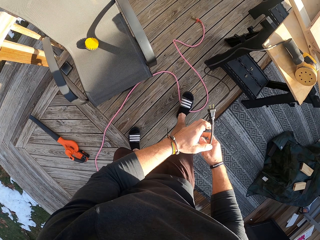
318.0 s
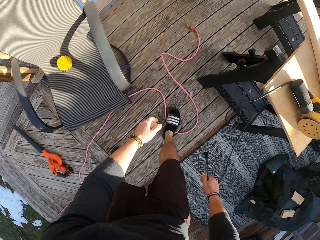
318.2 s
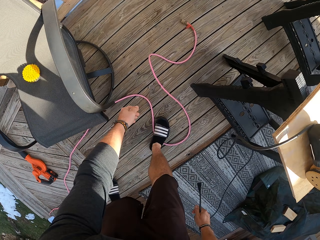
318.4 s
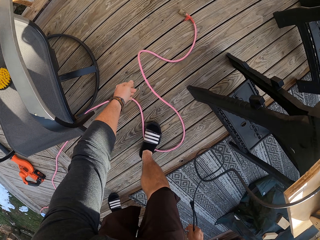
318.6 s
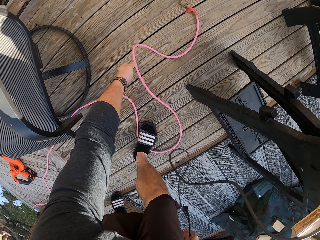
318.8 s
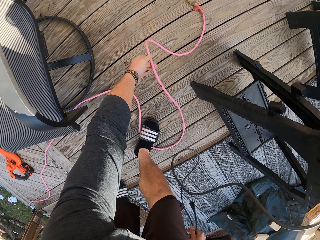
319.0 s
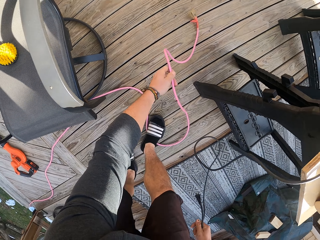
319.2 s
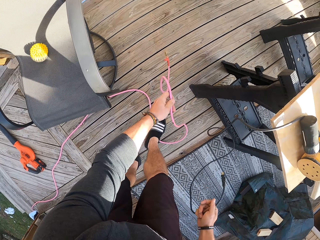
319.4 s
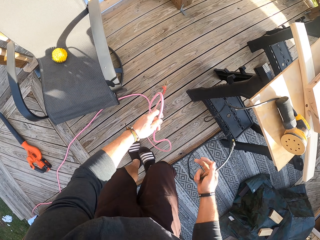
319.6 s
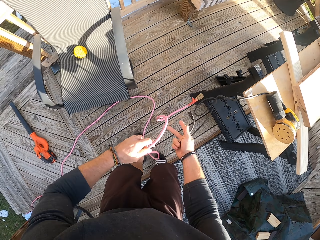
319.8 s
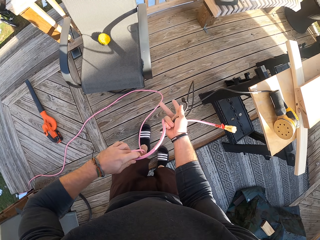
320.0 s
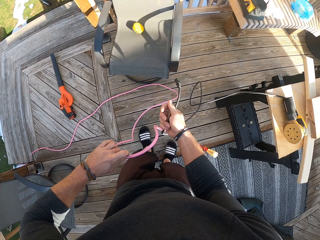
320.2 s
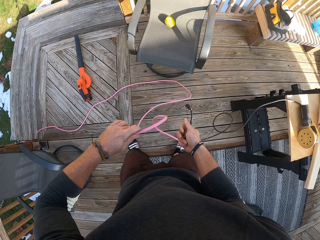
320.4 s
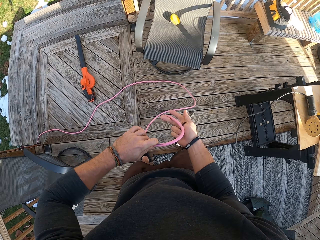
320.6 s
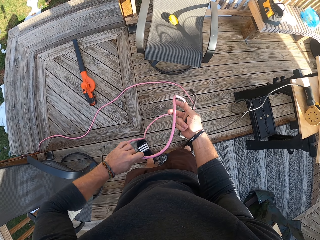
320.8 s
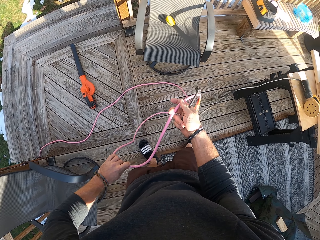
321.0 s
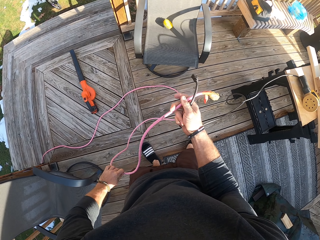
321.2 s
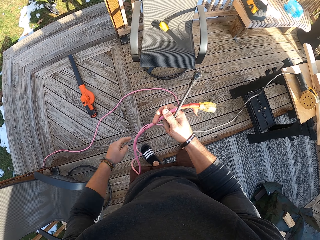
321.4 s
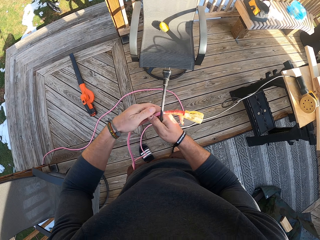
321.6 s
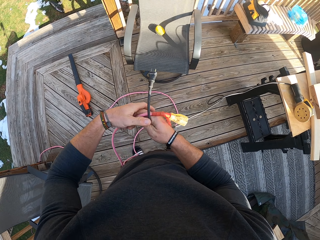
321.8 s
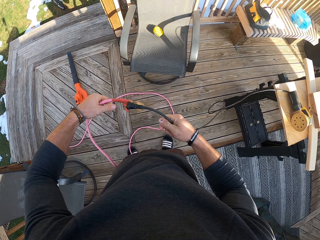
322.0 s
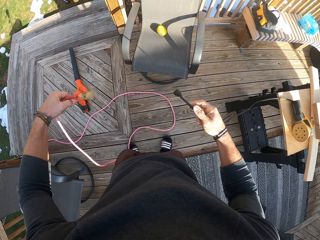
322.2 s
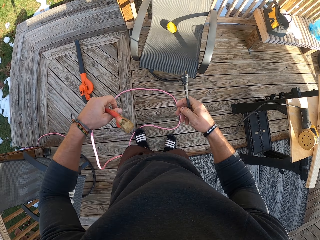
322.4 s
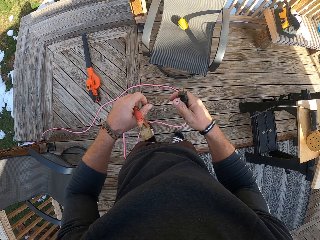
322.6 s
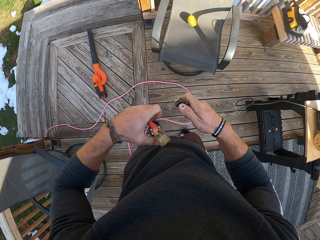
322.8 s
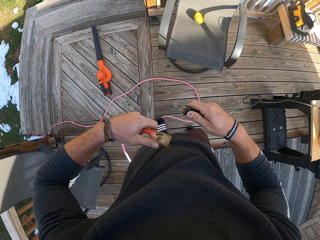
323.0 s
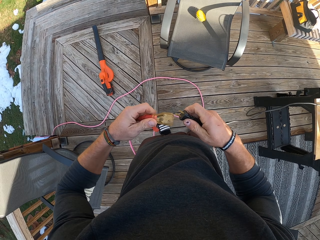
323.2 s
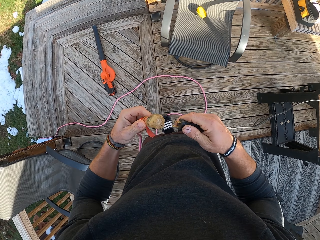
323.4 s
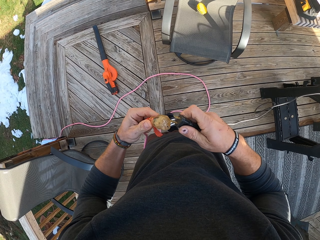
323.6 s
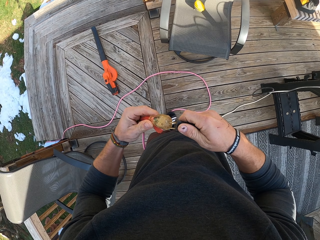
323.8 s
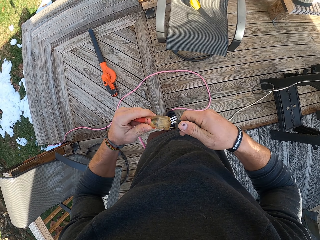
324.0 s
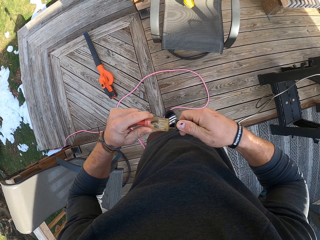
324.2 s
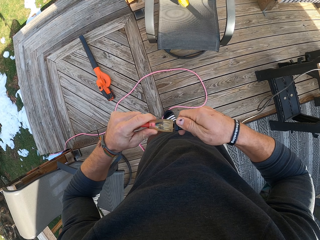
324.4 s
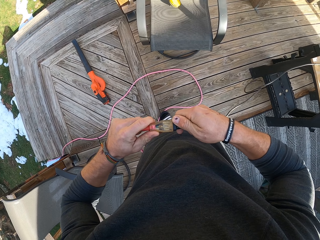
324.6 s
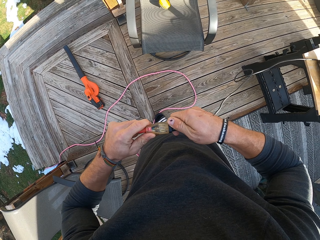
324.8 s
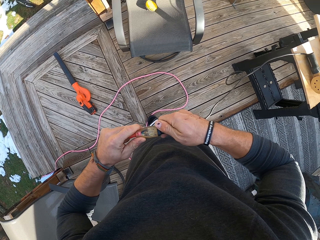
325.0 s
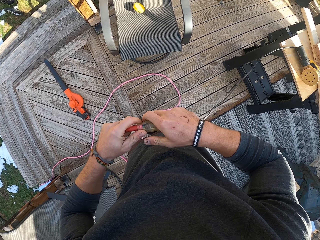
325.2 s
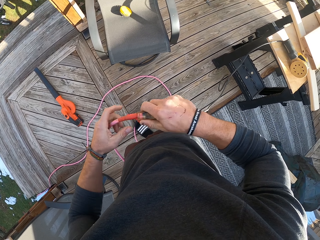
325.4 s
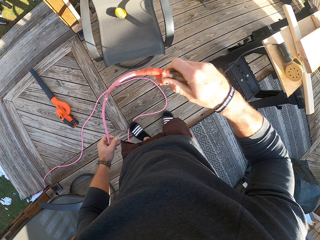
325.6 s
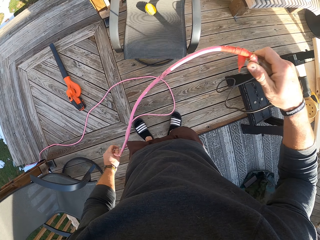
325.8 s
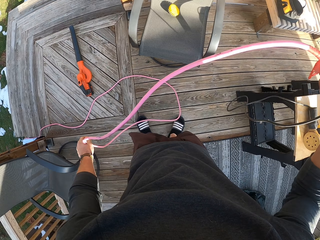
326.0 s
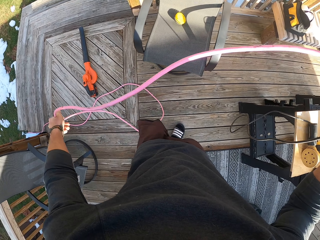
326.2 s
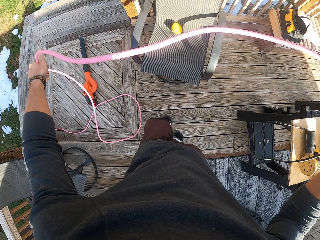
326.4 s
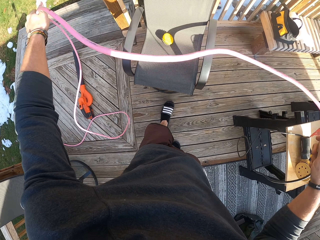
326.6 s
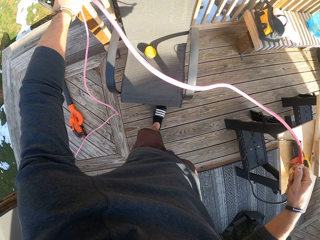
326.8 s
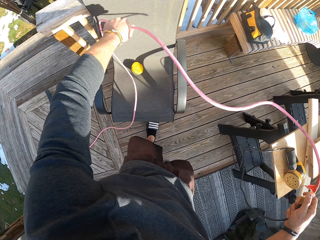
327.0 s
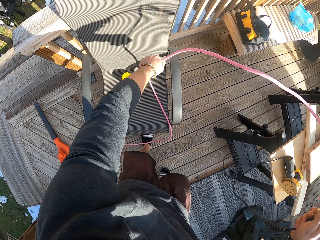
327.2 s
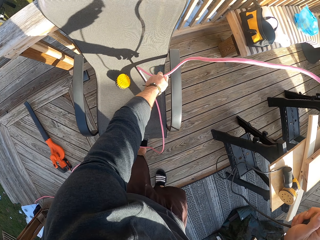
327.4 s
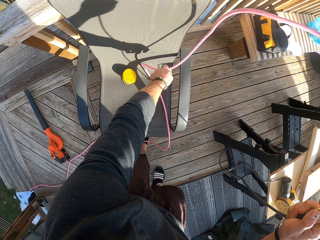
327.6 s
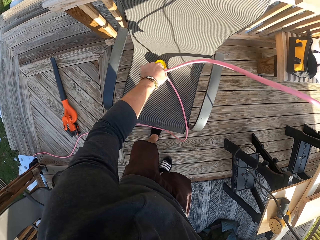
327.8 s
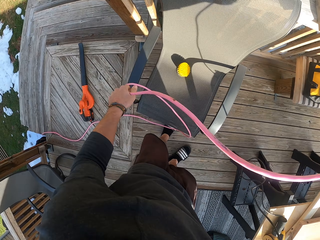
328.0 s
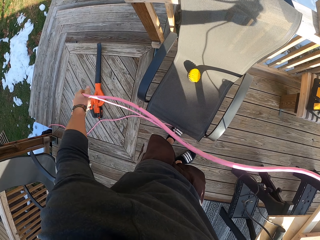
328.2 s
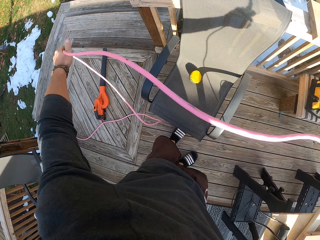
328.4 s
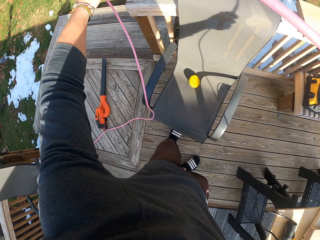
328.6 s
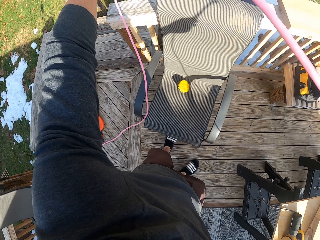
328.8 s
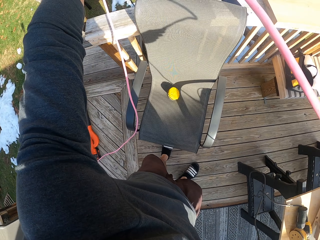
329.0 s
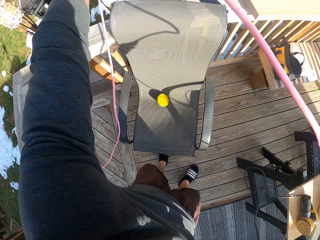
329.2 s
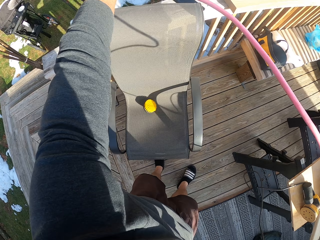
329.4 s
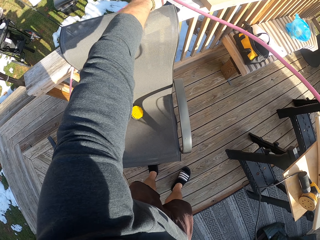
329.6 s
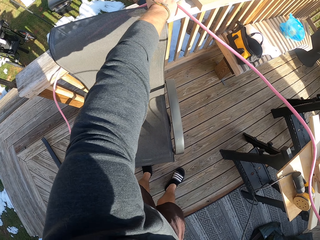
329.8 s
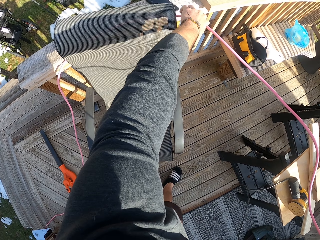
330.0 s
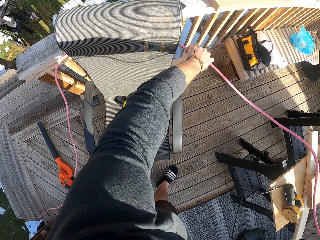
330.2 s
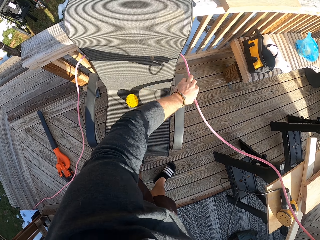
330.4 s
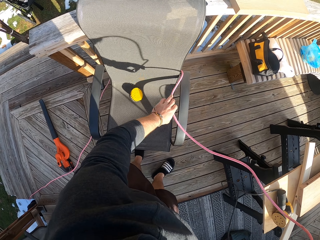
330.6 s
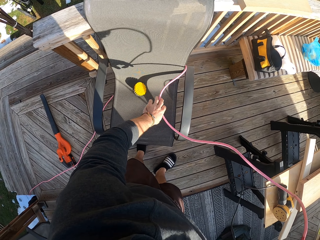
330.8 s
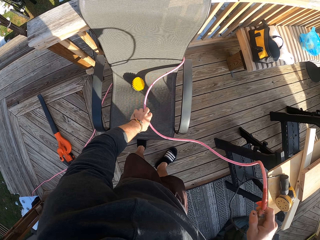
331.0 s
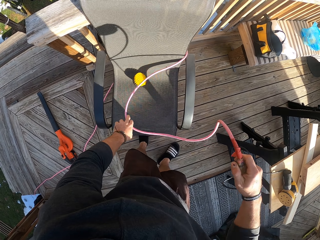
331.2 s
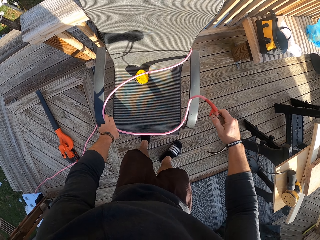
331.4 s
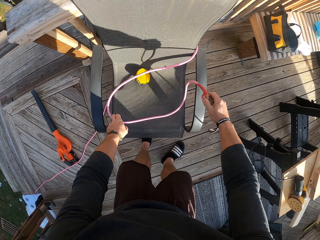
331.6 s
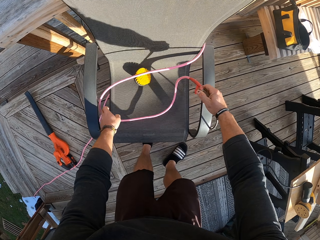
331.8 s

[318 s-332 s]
The camera wearer picks up a wire on the floor with his left hand. He takes the wire with his right hand from his left hand. He connects the cord of the sander with the wire in his hands. He places the wires on a chair with his left hand.

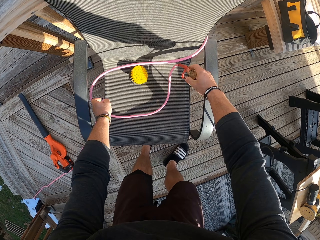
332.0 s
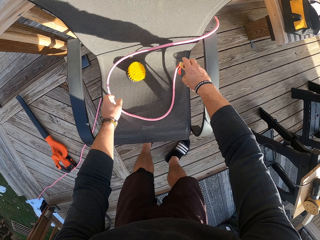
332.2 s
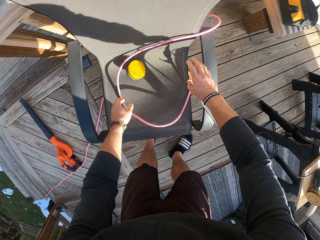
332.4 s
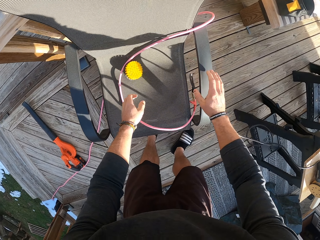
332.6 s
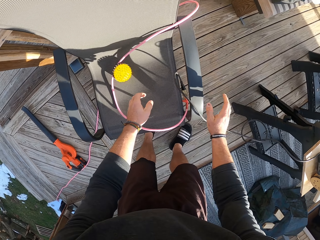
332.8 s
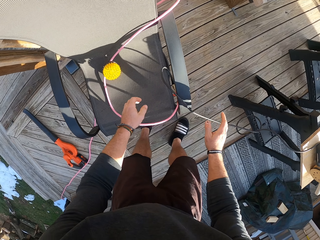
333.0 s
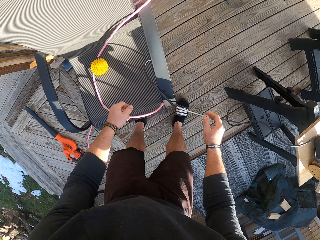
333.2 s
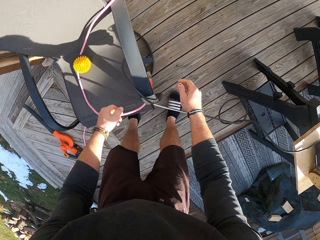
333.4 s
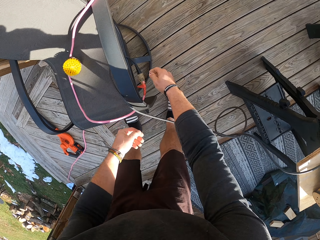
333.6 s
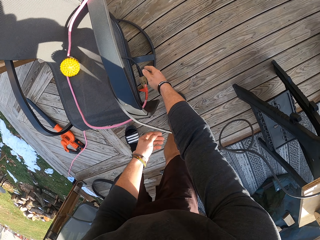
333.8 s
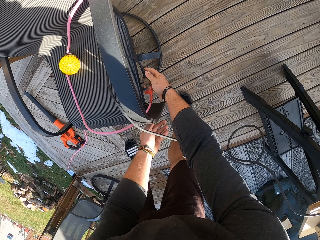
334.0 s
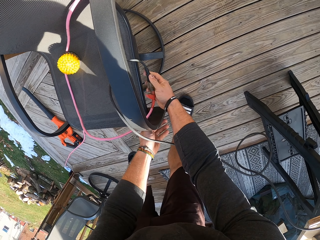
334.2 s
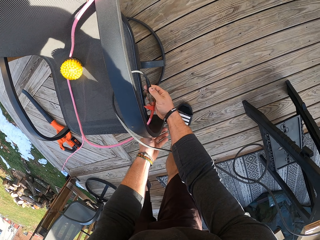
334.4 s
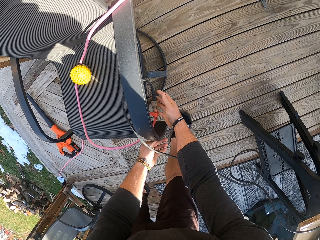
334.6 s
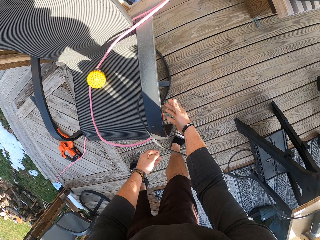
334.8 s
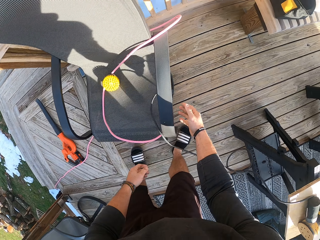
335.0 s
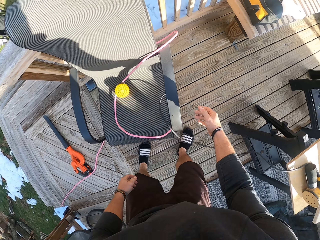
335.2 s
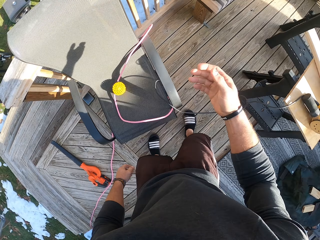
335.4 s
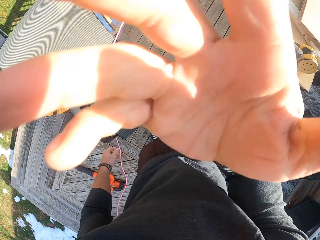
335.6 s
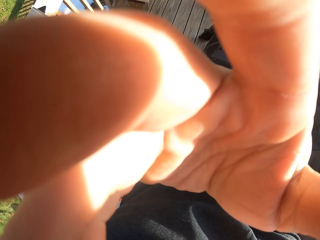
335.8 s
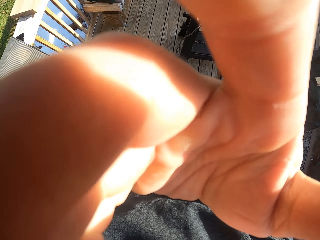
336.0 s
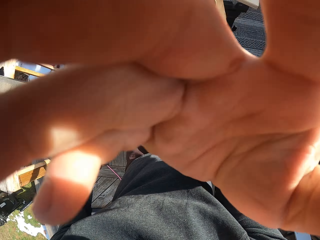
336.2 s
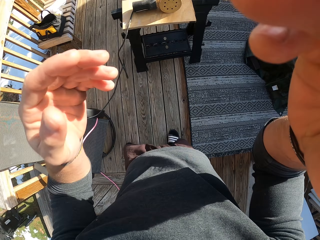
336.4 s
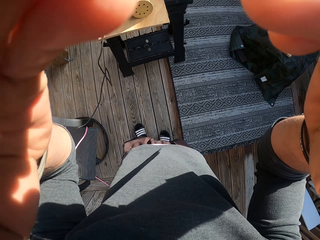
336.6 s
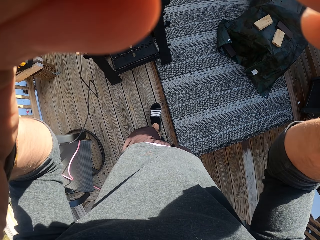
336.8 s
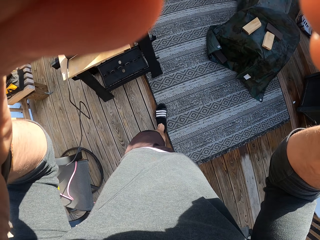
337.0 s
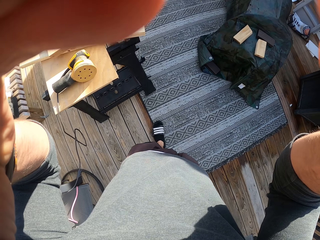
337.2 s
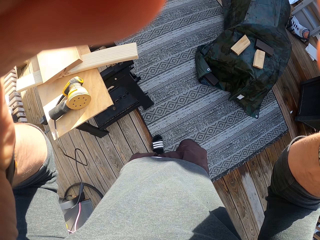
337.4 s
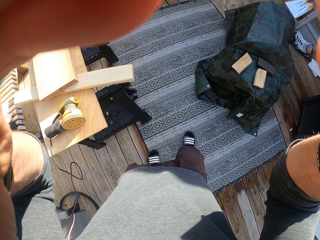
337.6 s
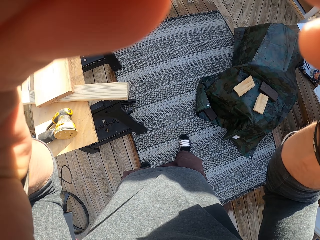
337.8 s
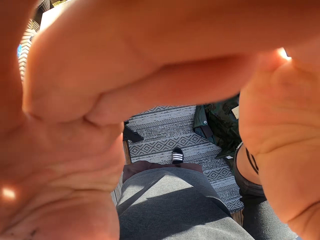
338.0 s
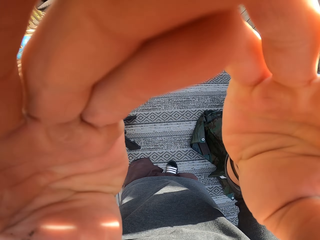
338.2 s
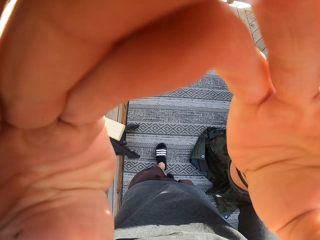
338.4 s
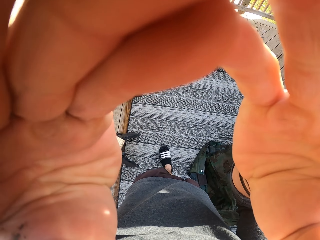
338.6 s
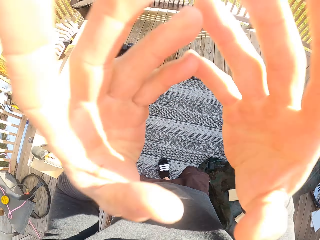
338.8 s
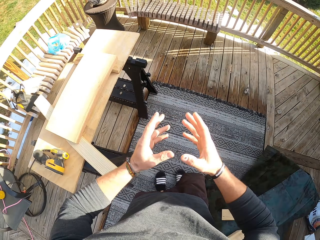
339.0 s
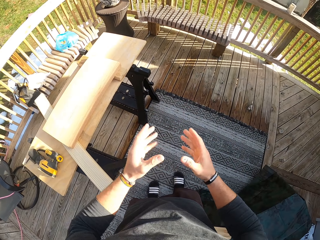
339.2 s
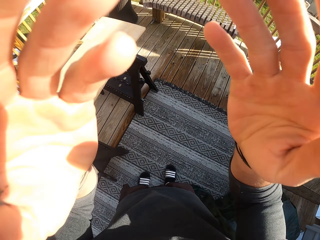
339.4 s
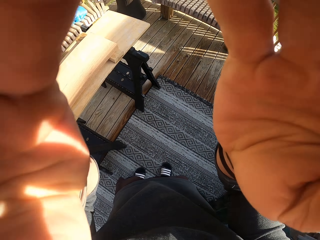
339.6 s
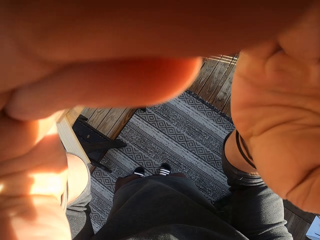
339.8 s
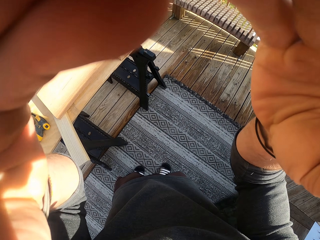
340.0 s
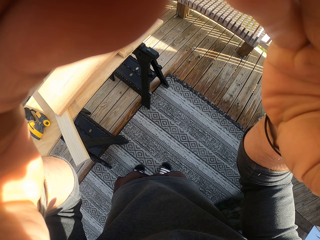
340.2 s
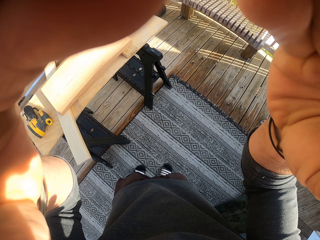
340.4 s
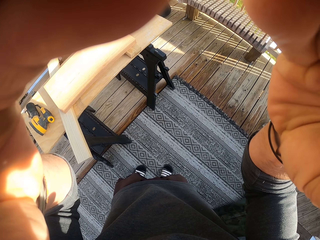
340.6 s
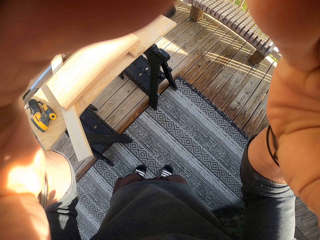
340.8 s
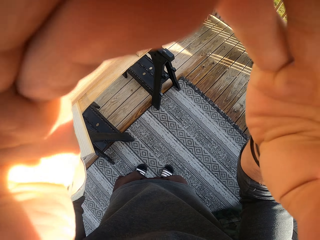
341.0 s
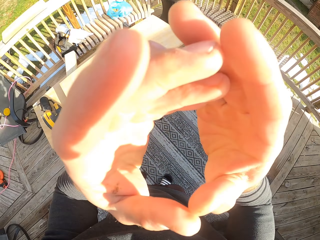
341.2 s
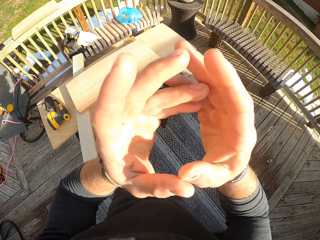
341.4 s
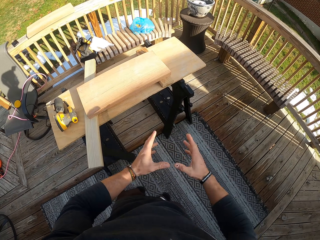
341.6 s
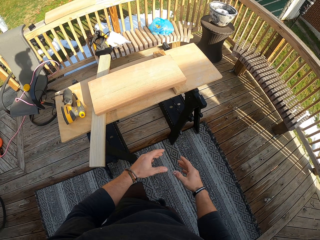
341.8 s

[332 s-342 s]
The camera wearer adjusts the camera on his head with his right hand. He examines his hands. He adjusts the camera on his head with his hands.
